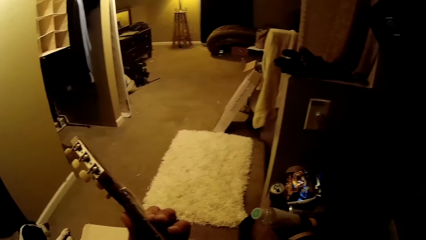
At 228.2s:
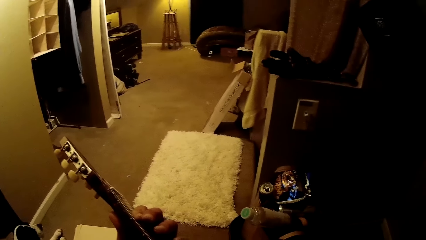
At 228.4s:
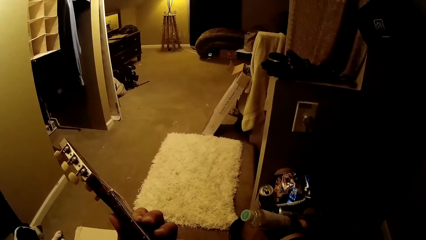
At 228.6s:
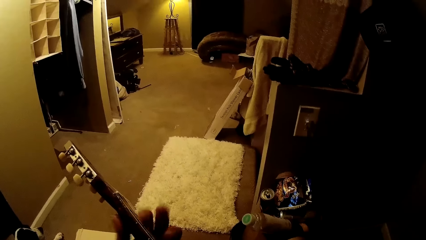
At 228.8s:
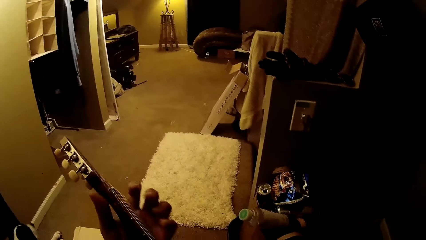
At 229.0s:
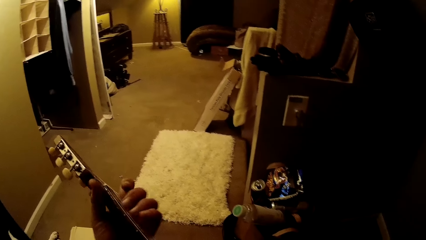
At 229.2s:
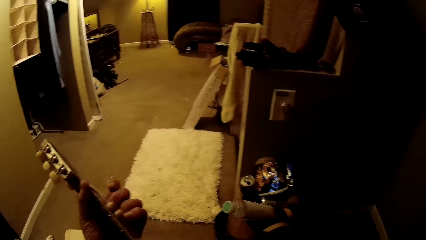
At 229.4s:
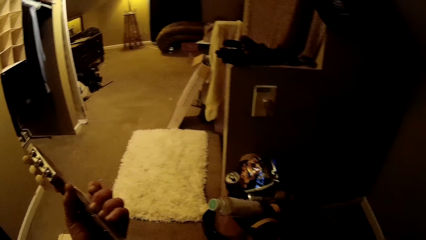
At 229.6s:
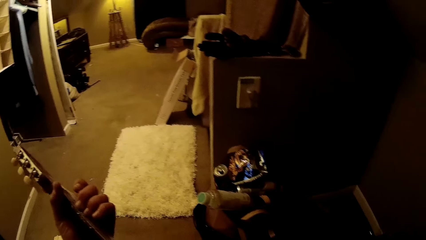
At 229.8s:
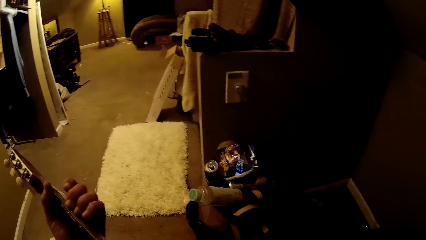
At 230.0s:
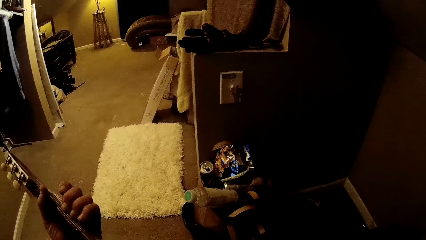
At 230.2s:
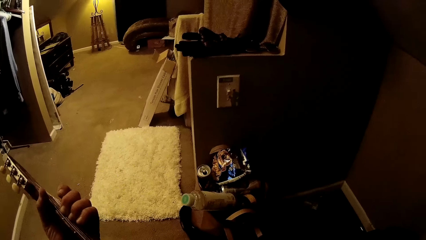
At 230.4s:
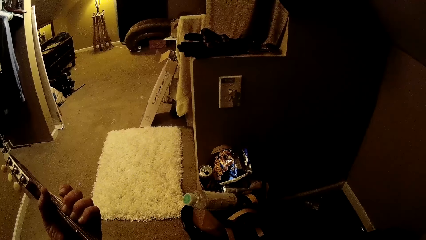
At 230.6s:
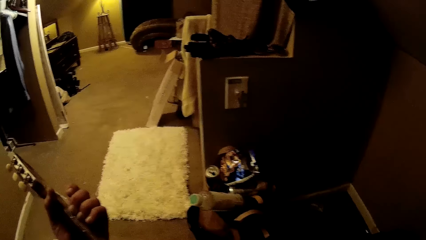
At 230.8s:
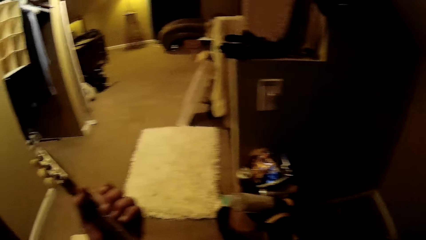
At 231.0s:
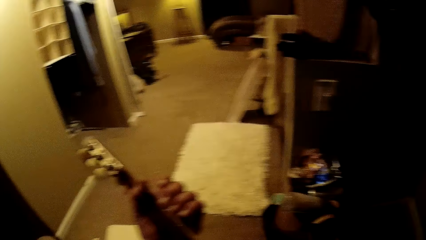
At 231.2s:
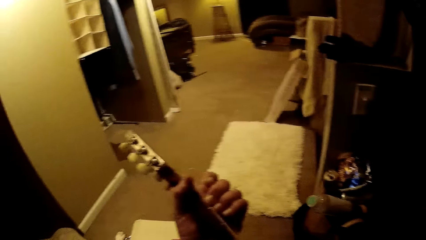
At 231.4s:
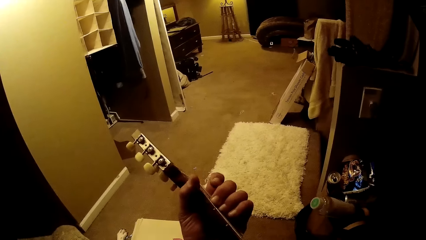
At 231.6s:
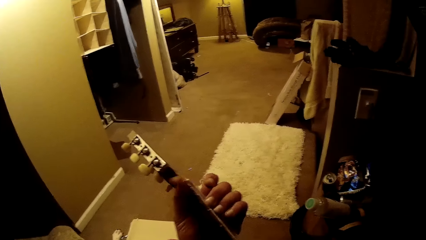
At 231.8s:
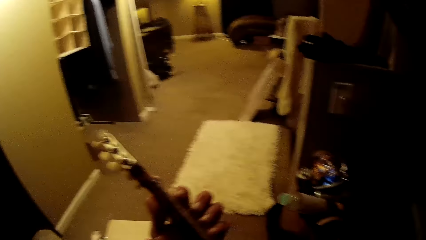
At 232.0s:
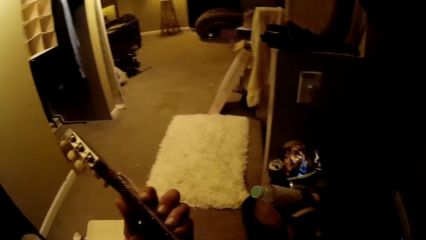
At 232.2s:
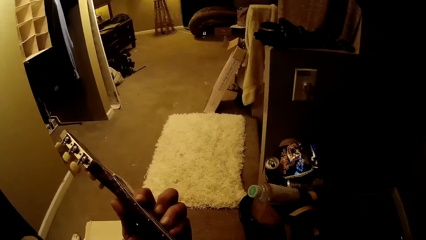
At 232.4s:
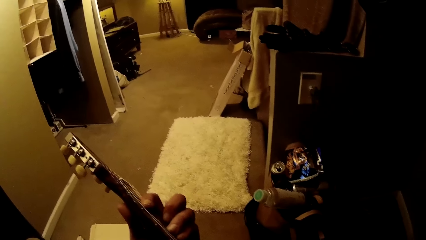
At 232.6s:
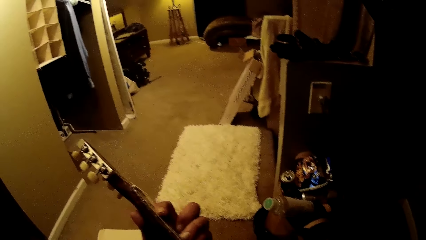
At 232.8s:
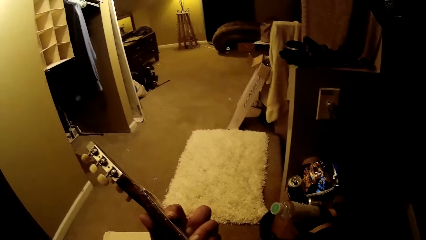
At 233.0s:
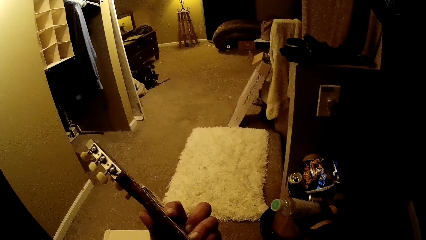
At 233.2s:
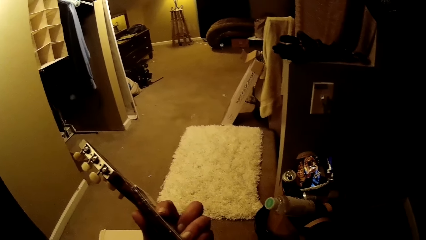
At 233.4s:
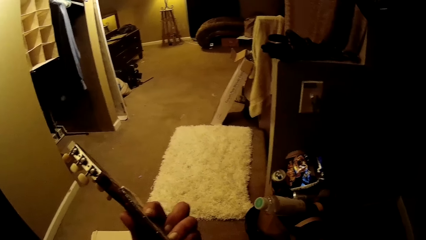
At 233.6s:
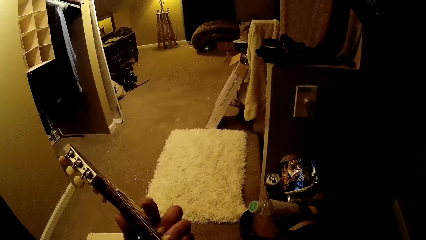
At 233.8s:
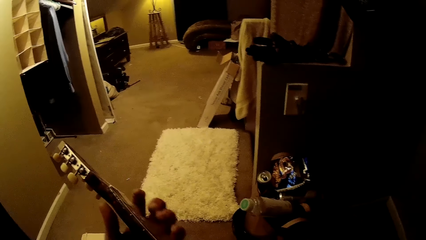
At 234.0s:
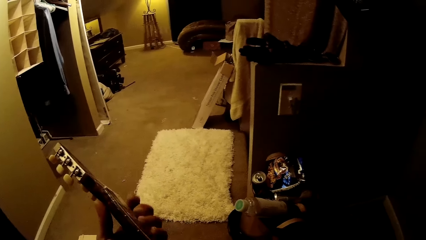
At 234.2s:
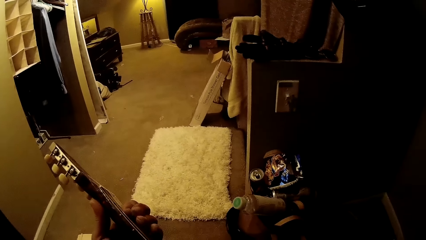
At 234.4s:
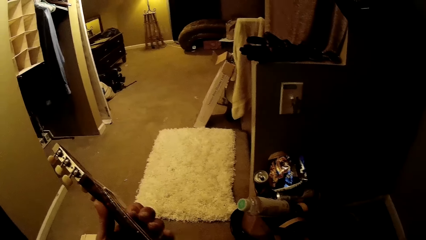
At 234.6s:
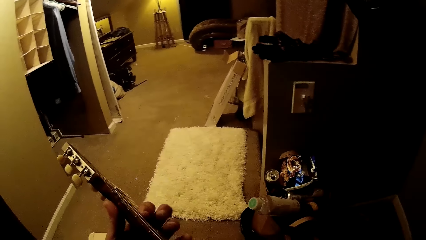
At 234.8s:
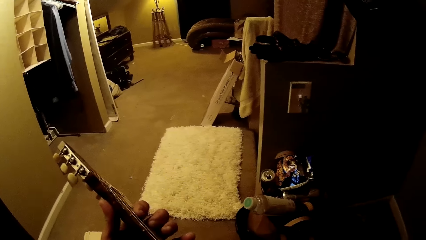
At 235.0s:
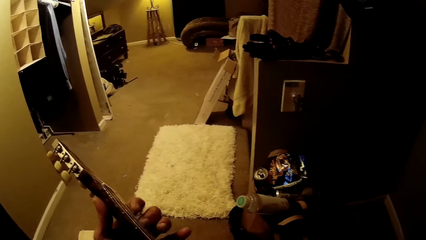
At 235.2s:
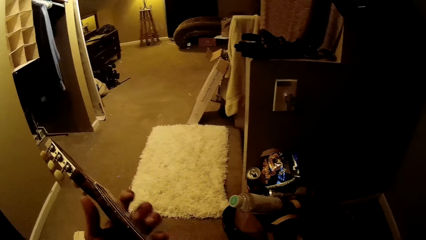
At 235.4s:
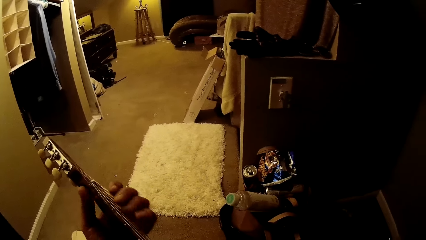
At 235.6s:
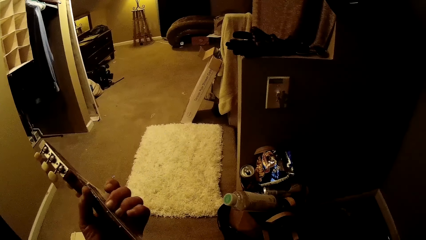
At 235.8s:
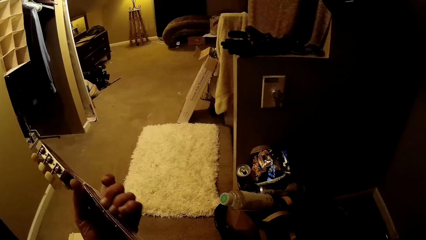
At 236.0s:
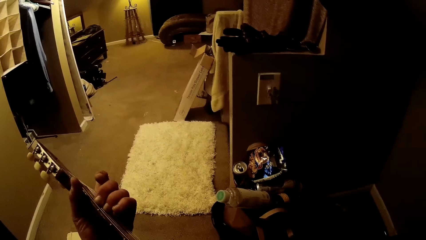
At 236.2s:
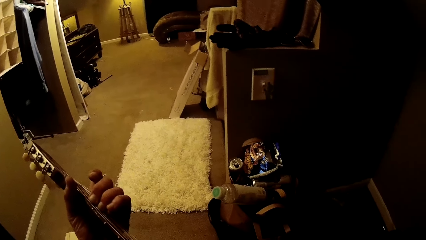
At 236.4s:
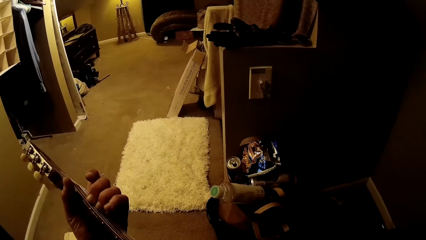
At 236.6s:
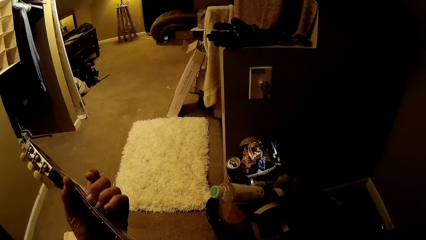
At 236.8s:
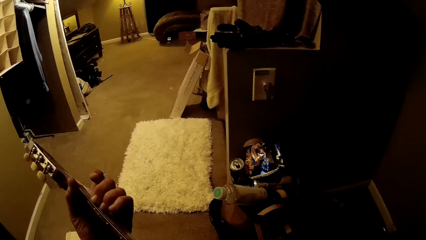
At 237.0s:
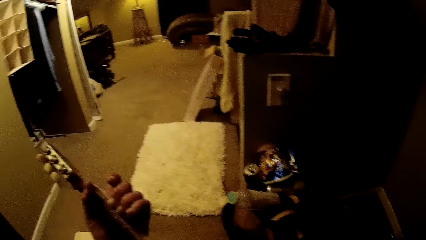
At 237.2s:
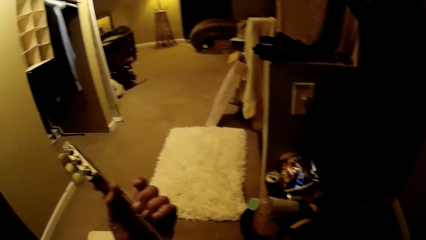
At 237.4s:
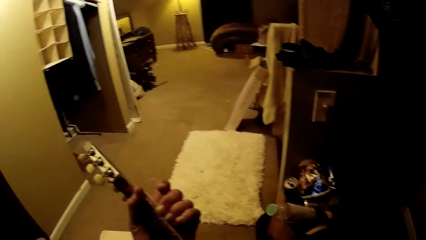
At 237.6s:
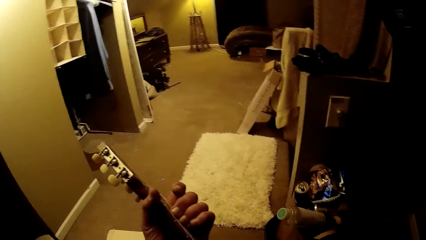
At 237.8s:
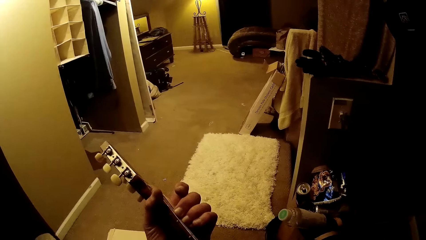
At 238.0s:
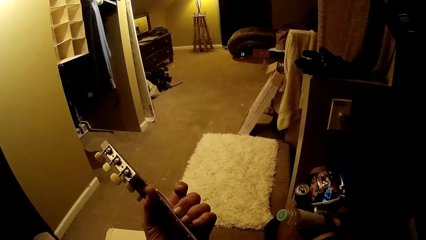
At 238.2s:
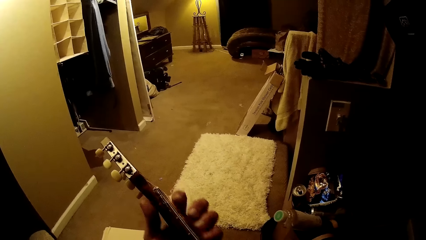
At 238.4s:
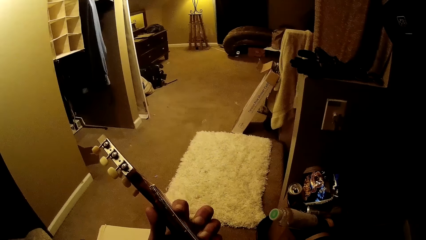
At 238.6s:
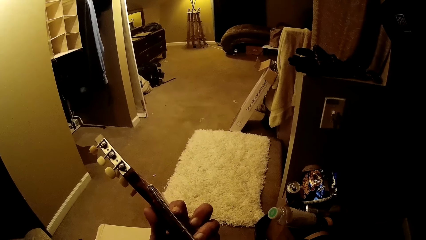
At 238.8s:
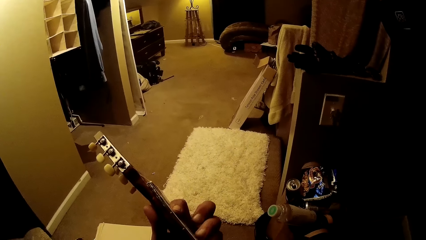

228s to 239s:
The camera wearer turns to the side. They play the guitar.

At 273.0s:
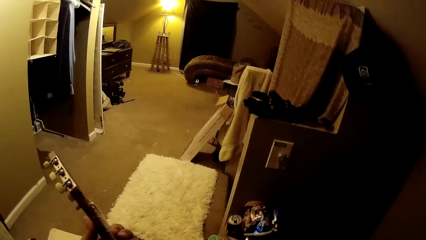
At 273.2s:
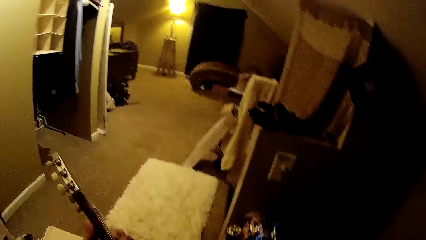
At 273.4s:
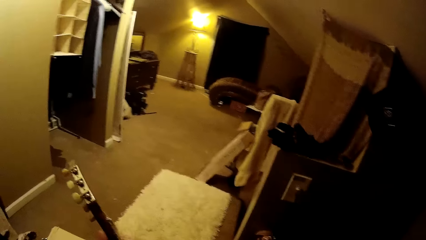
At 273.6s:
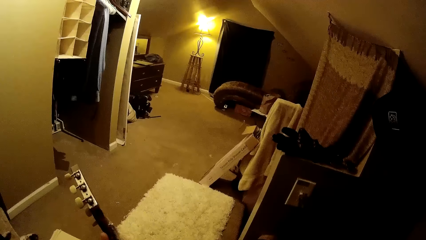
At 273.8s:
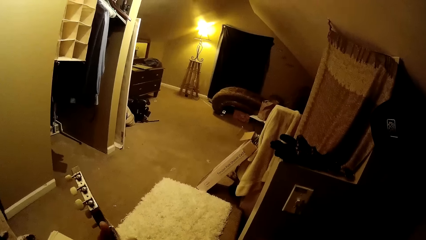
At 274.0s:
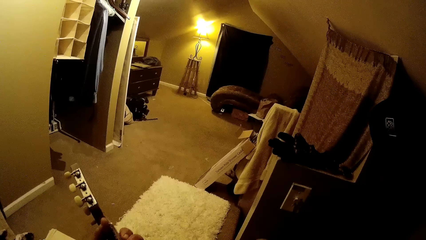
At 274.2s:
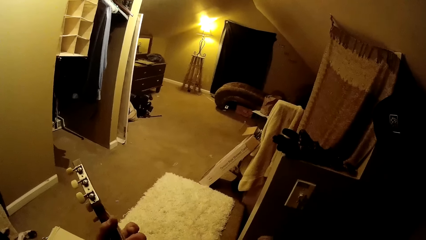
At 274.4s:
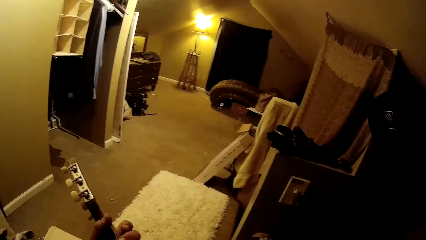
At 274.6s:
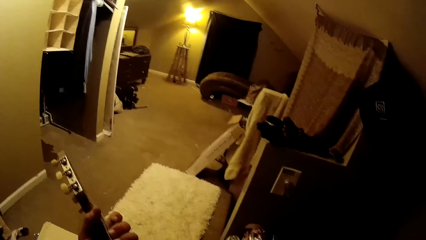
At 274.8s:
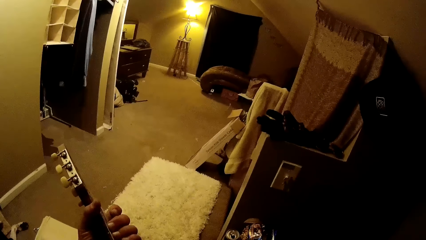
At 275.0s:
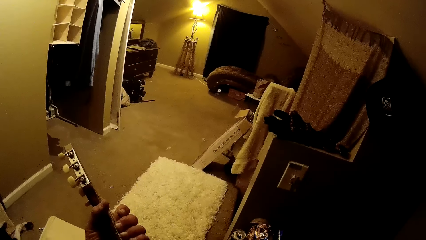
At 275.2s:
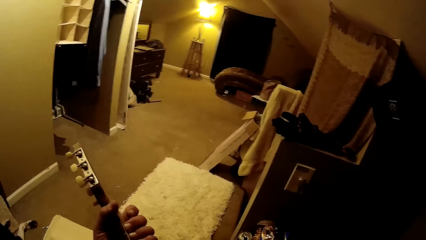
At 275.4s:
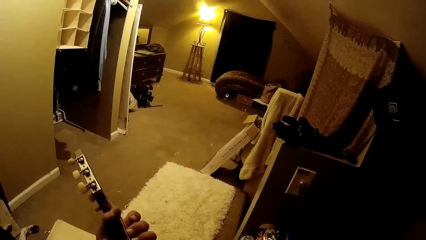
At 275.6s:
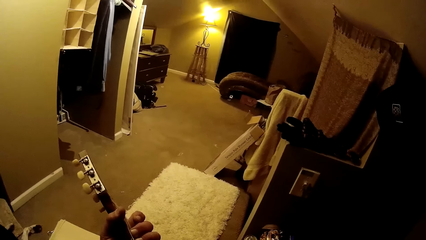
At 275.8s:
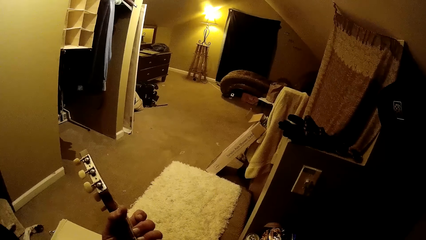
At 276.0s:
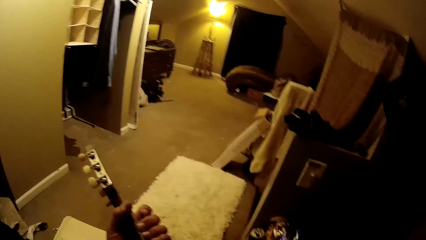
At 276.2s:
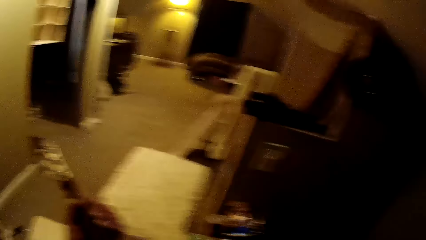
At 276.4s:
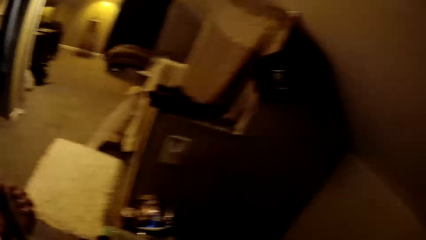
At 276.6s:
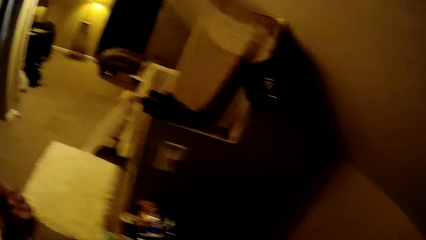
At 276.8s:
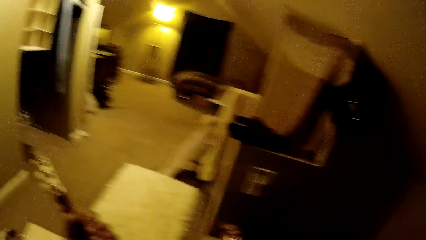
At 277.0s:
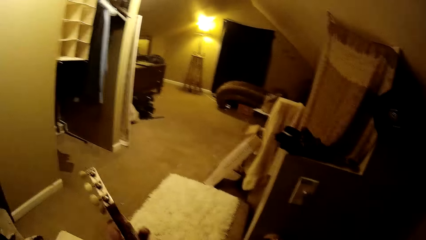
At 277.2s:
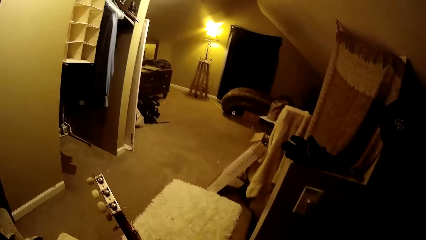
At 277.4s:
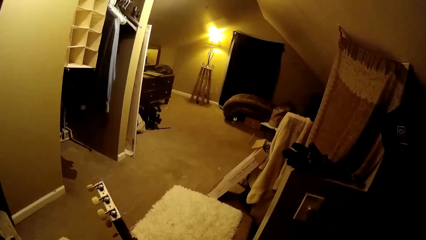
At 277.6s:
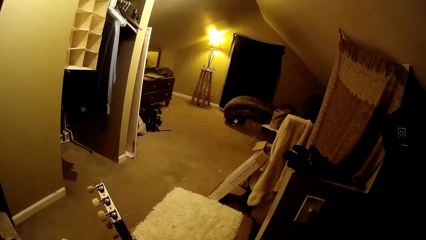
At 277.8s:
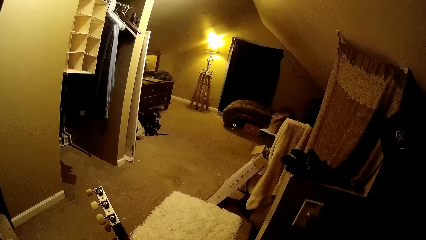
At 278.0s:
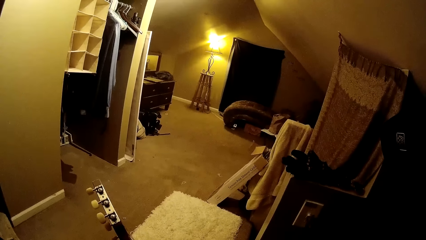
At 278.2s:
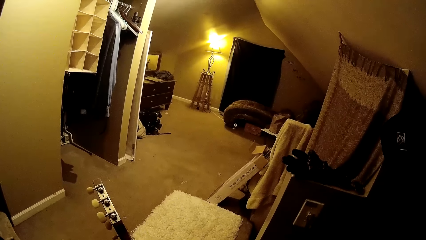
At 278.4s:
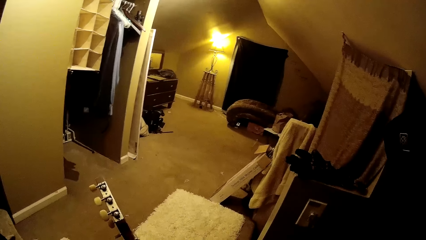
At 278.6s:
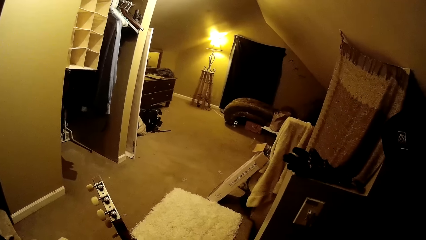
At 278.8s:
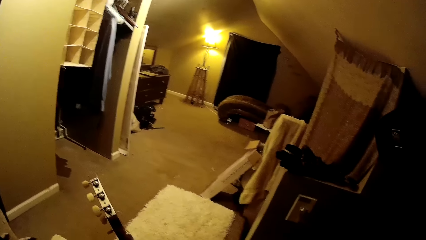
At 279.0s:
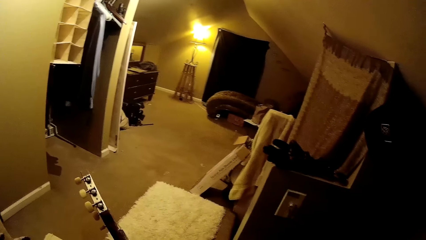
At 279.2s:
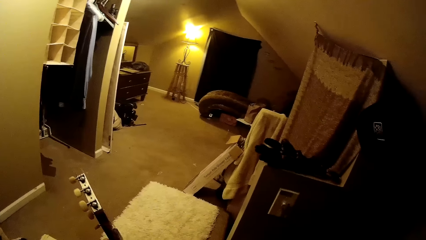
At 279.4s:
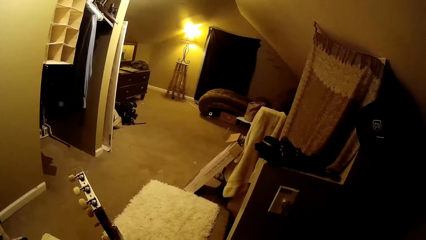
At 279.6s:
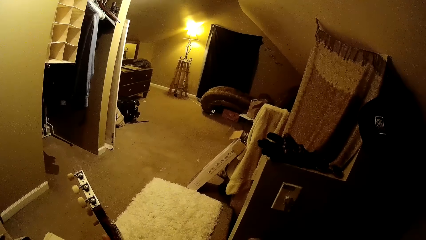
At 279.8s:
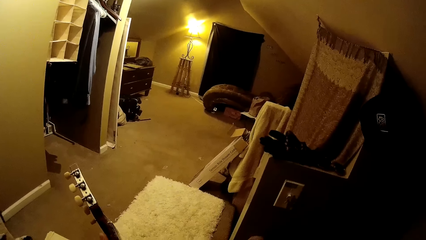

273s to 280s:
The camera wearer plays the guitar. They turn to the side. They play the guitar.
